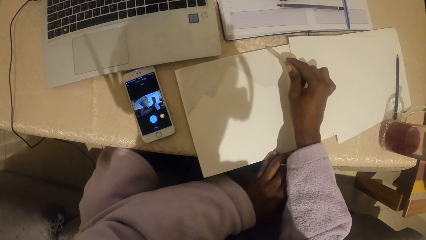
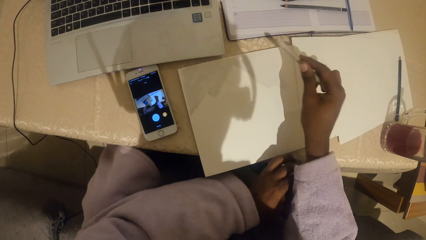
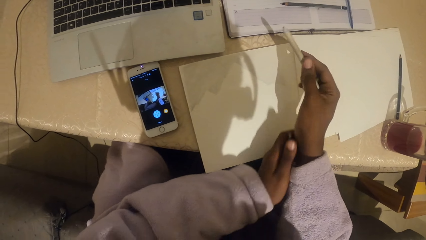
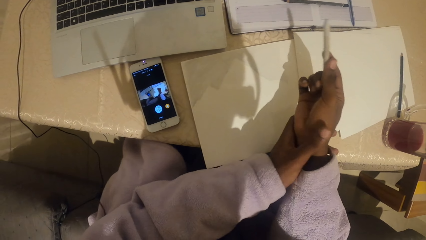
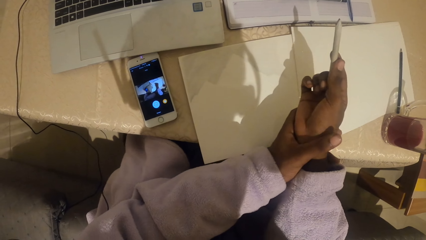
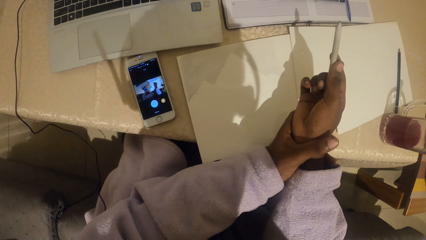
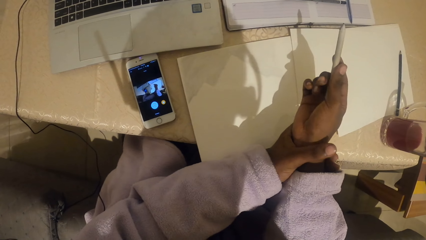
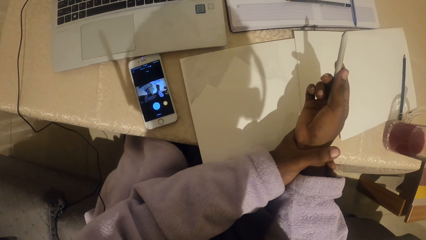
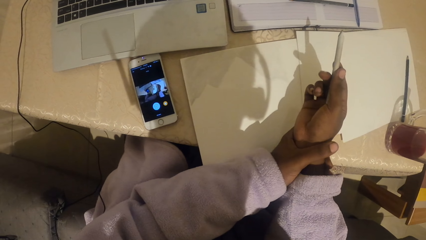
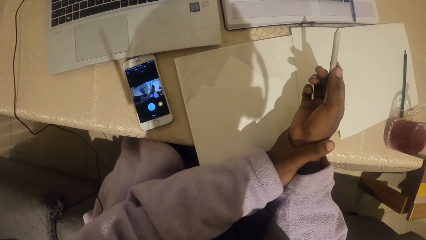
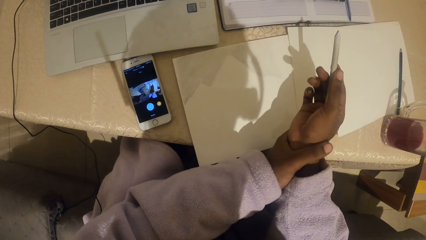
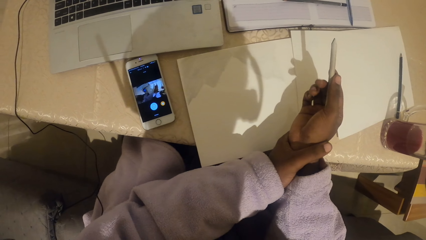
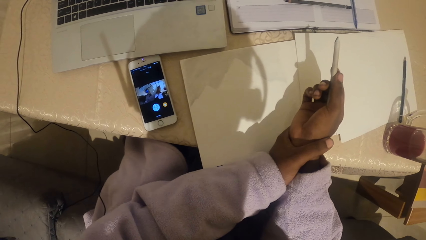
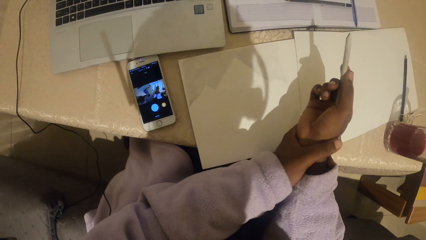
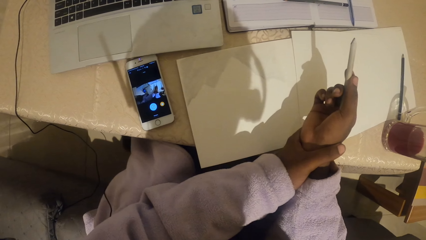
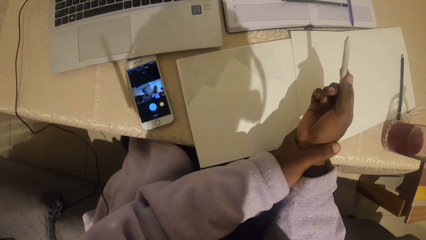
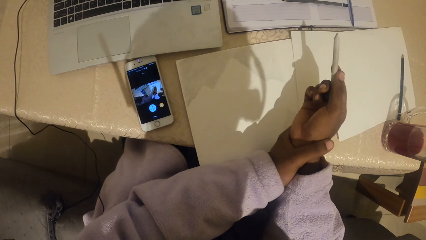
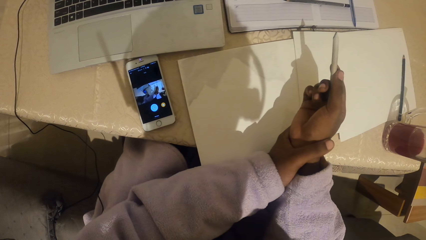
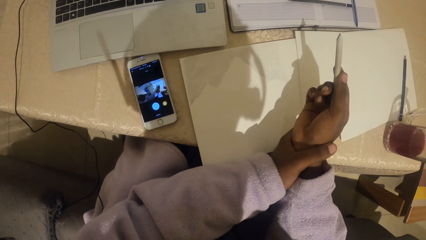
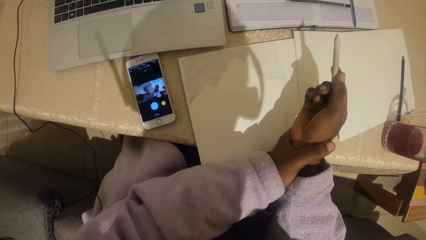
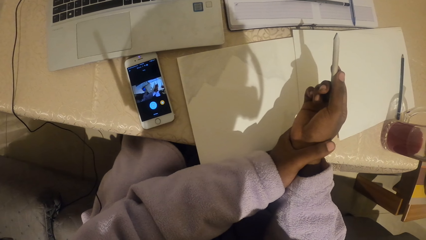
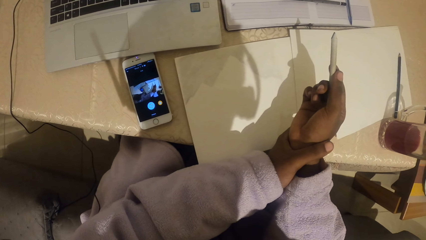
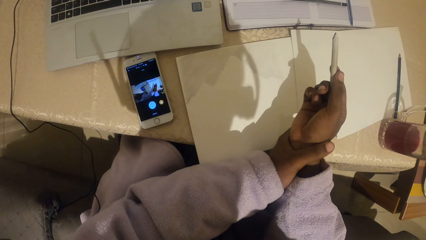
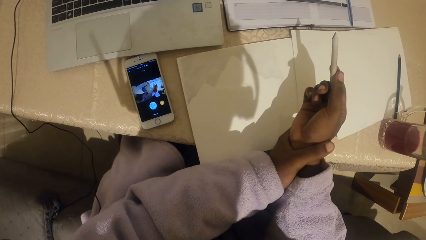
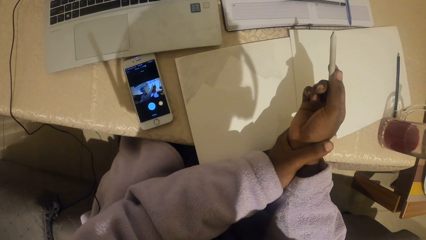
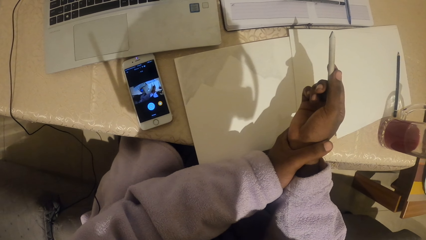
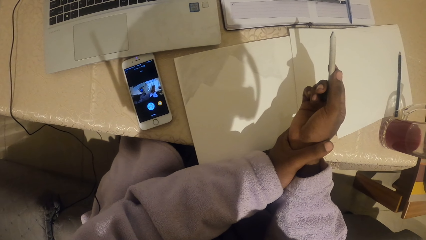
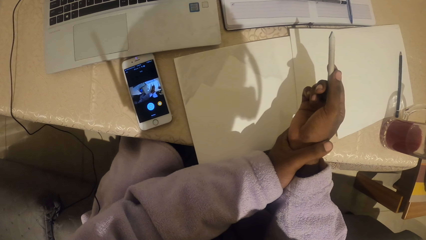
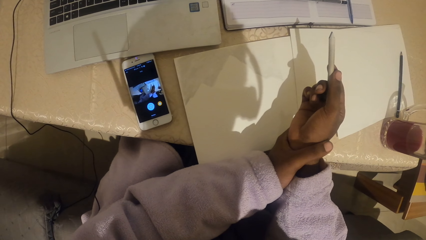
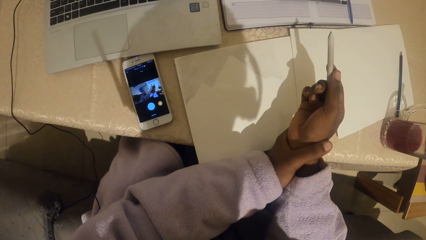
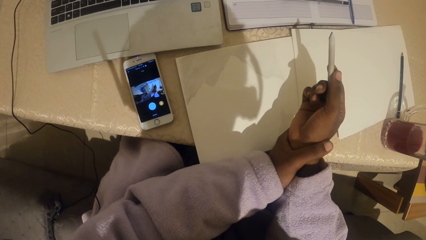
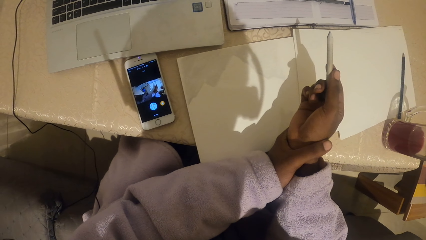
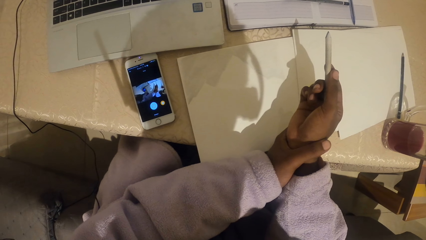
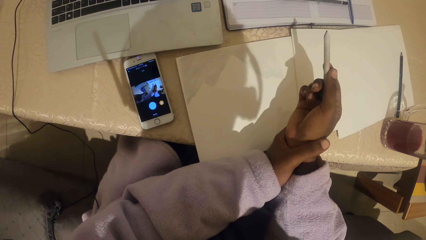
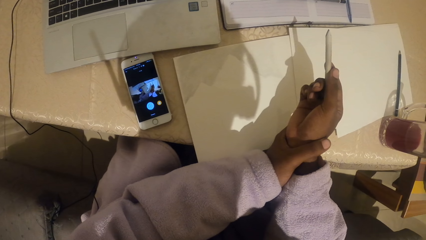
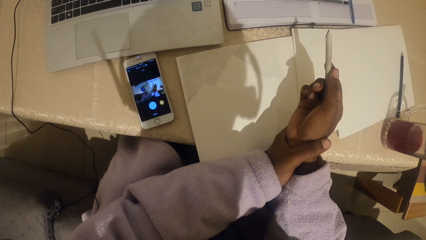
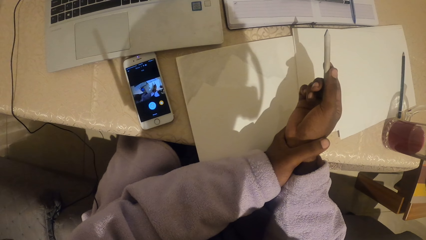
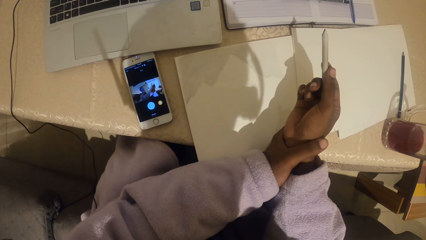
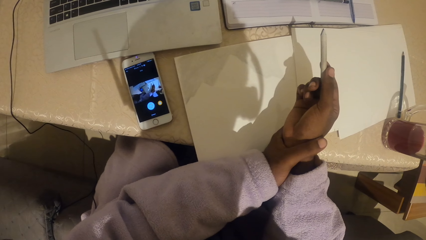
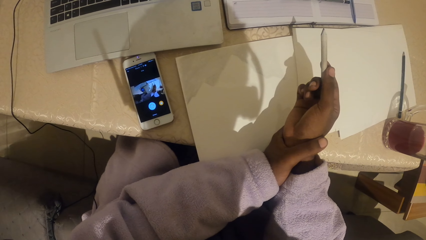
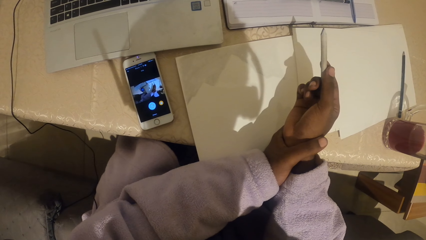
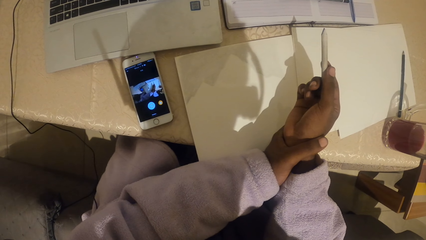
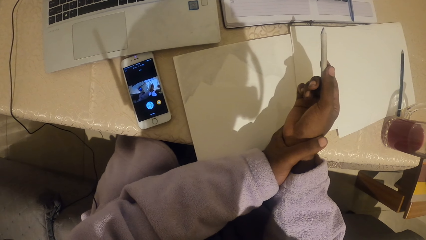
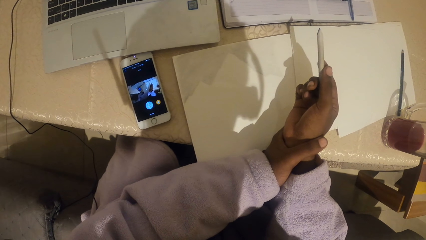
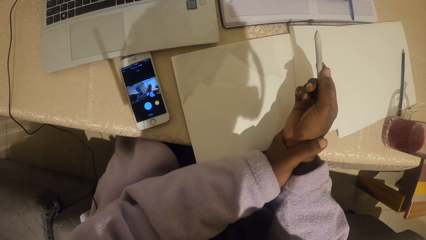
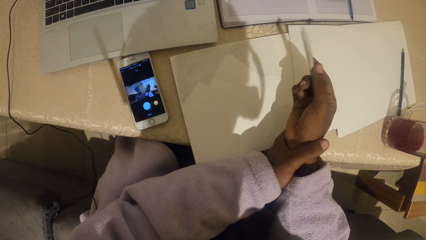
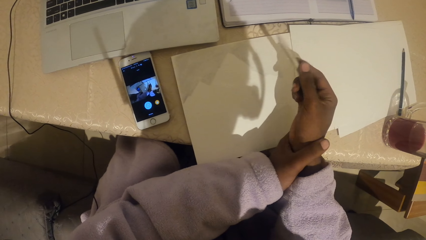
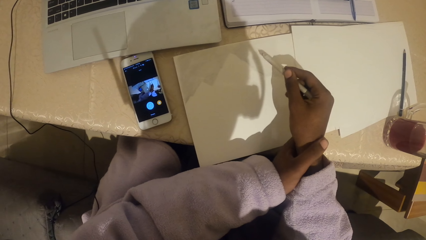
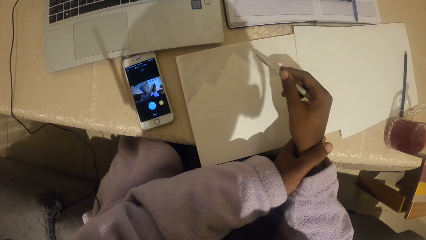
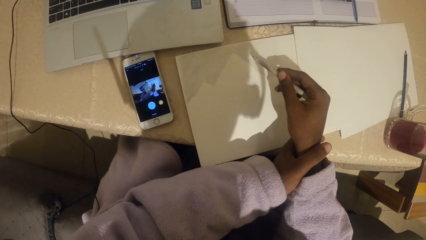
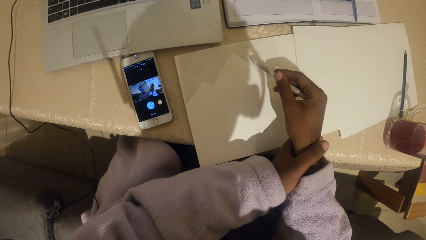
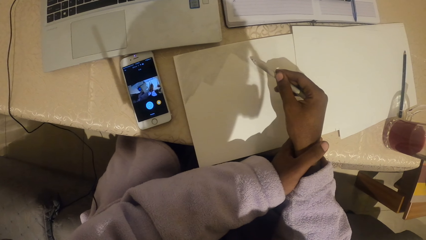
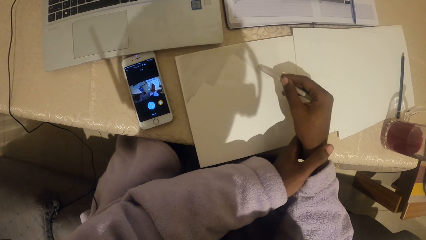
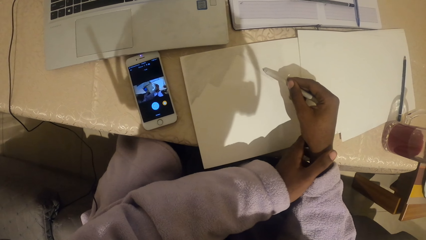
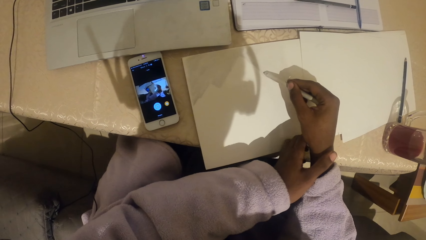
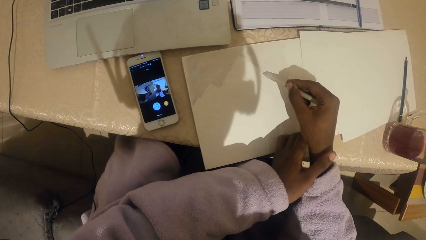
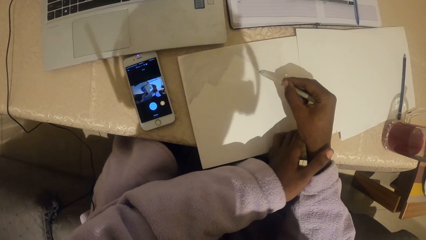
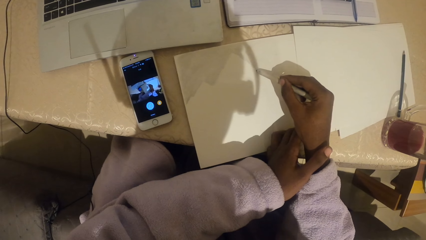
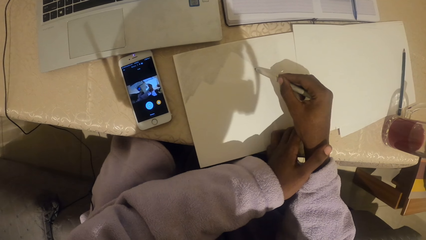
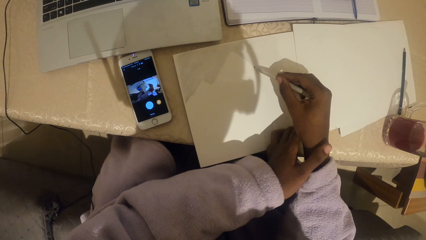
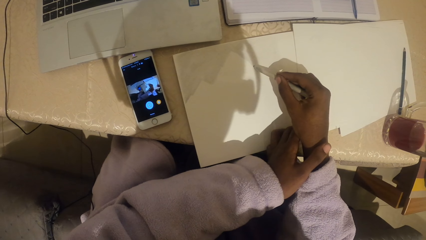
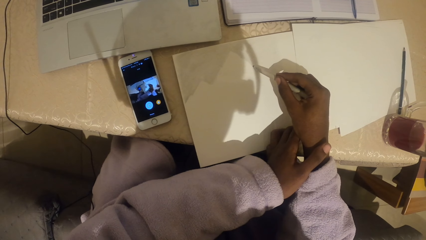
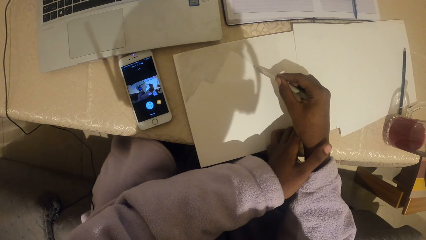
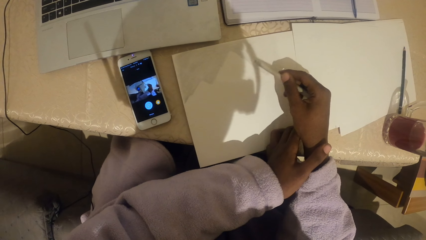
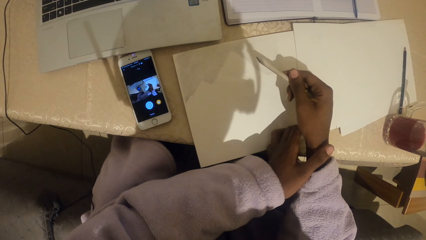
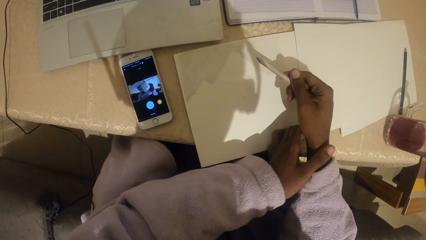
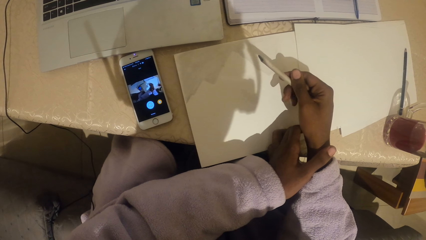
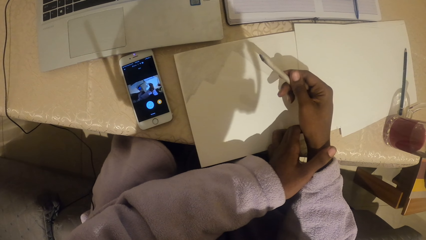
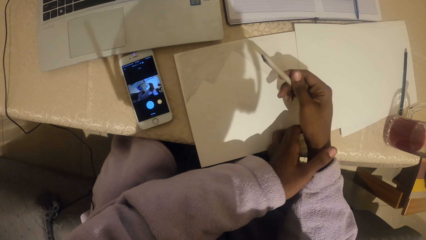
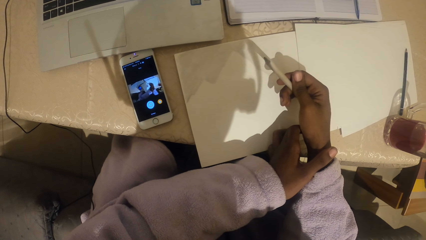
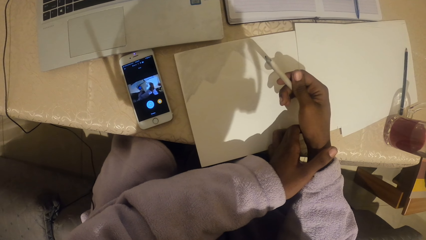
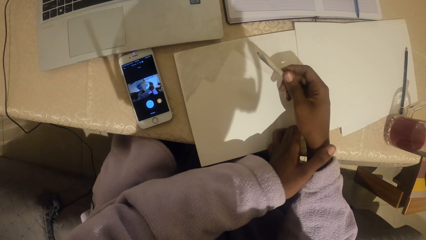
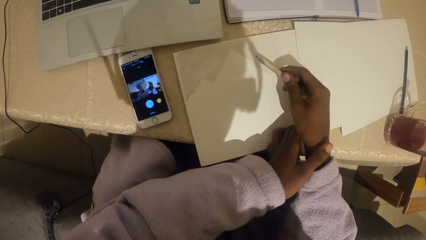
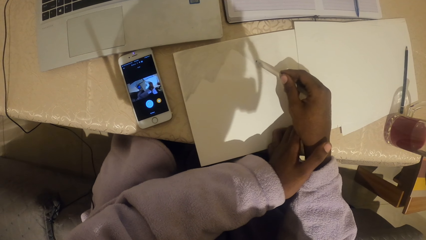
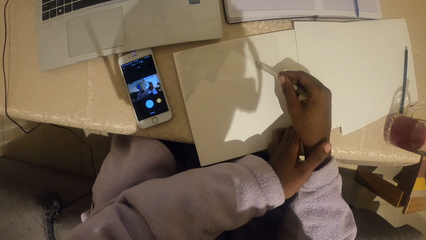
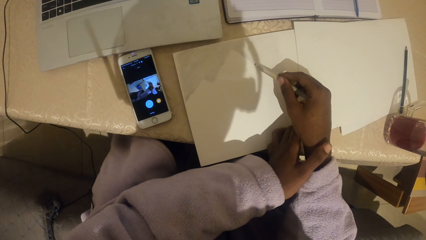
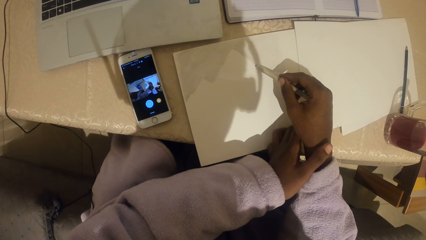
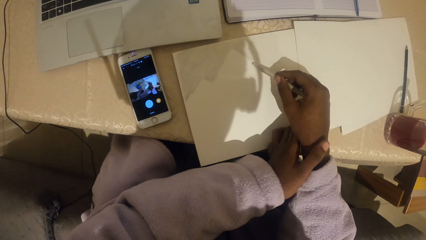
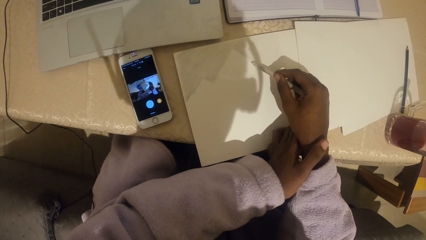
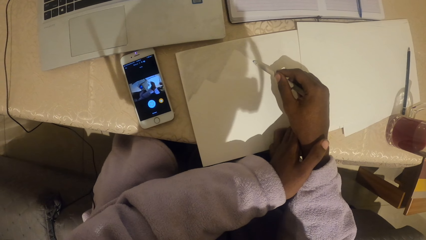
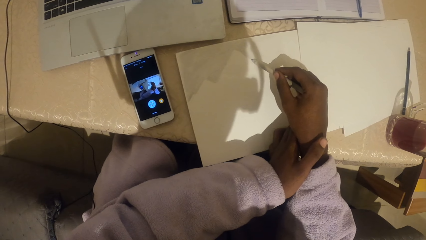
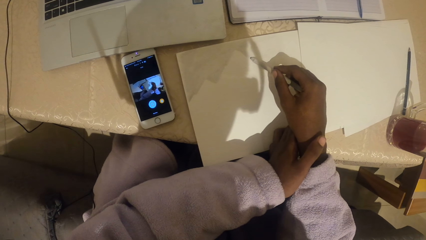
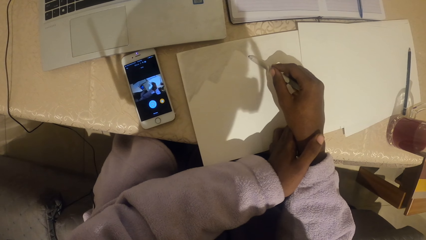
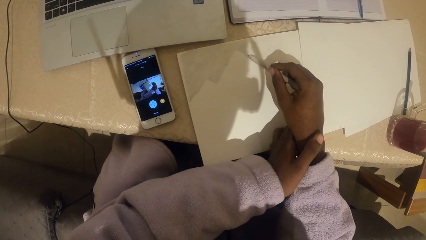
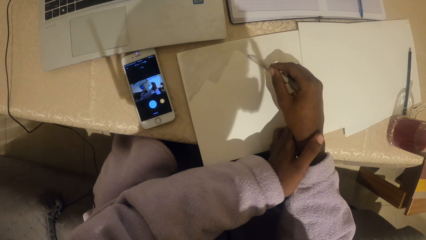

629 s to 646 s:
The camera wearer touches the wrist. They look around.
